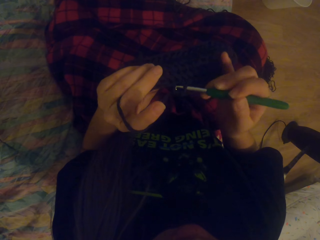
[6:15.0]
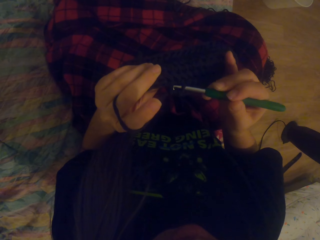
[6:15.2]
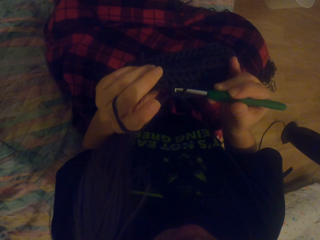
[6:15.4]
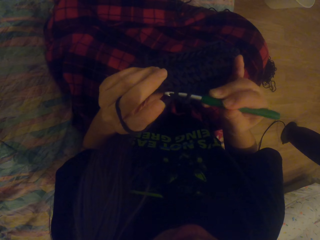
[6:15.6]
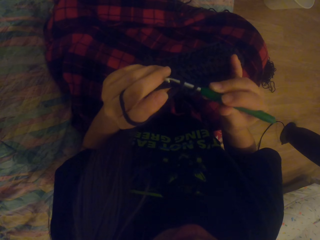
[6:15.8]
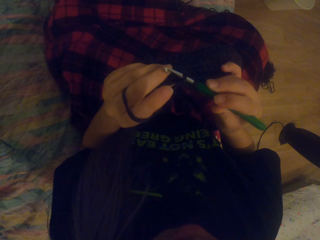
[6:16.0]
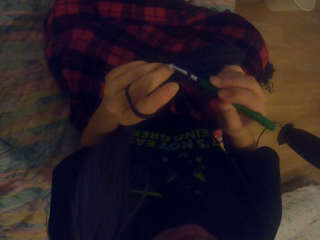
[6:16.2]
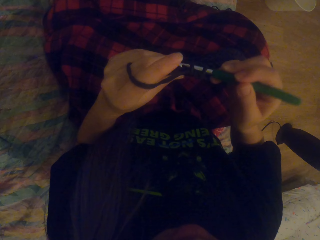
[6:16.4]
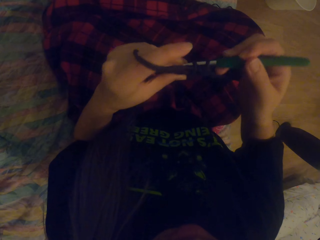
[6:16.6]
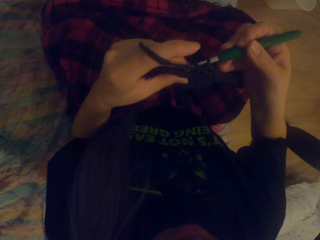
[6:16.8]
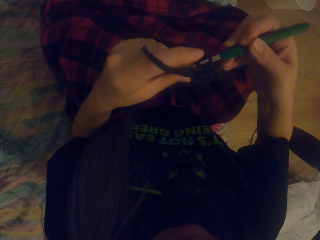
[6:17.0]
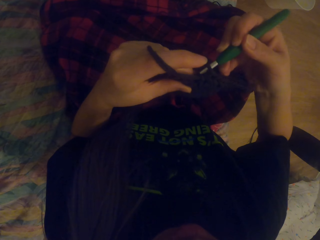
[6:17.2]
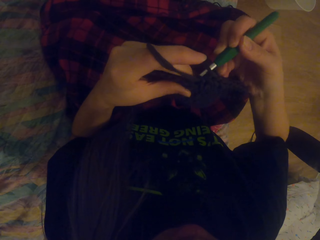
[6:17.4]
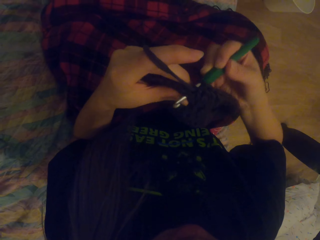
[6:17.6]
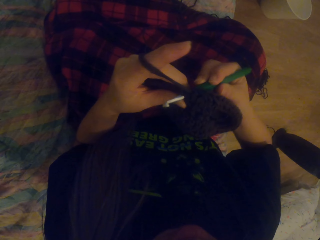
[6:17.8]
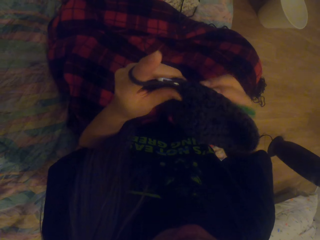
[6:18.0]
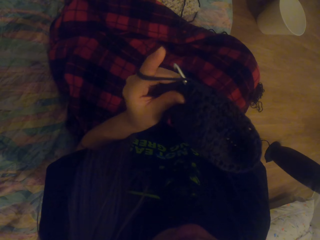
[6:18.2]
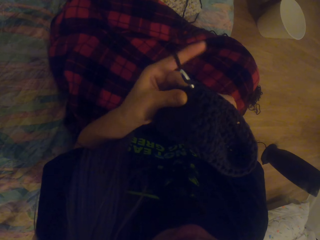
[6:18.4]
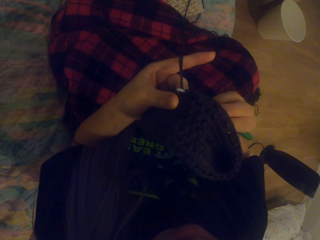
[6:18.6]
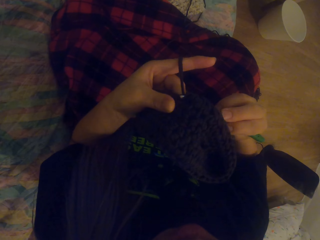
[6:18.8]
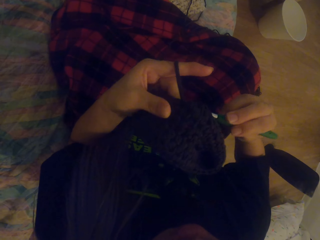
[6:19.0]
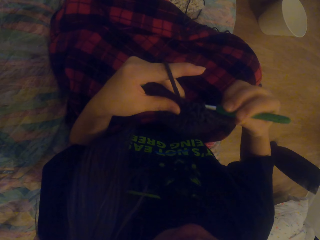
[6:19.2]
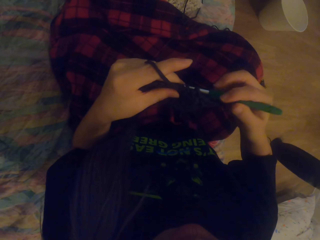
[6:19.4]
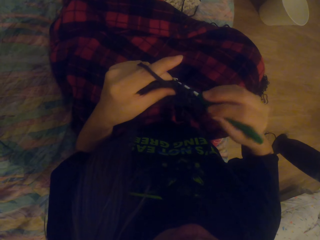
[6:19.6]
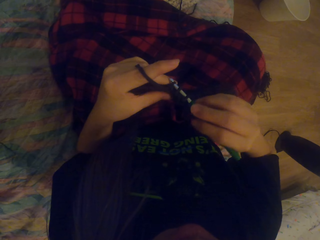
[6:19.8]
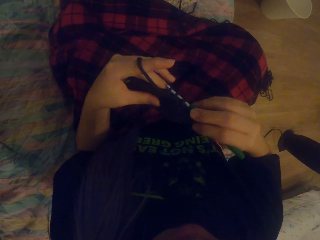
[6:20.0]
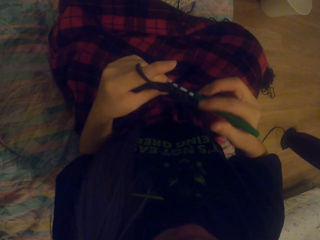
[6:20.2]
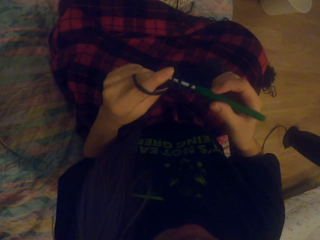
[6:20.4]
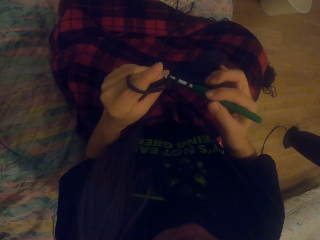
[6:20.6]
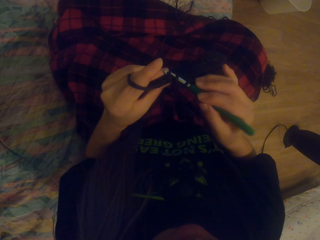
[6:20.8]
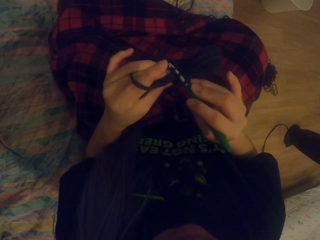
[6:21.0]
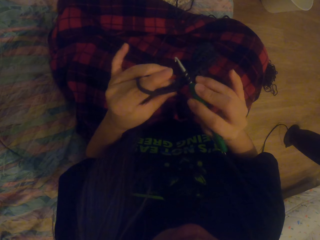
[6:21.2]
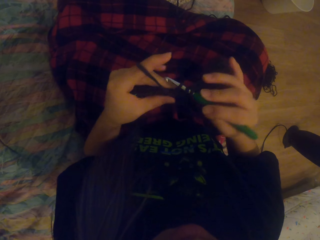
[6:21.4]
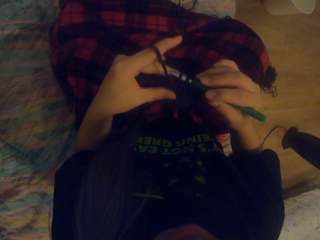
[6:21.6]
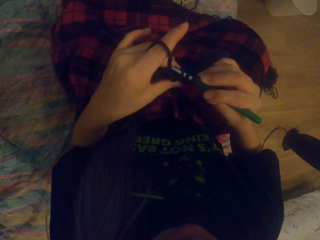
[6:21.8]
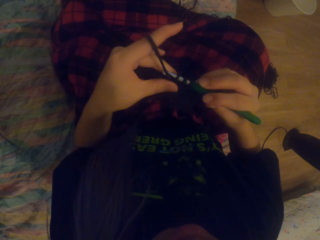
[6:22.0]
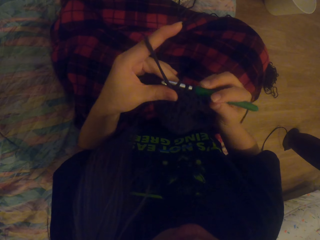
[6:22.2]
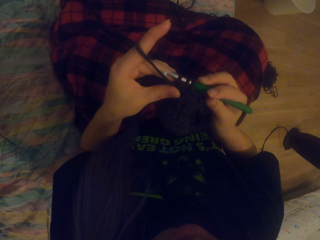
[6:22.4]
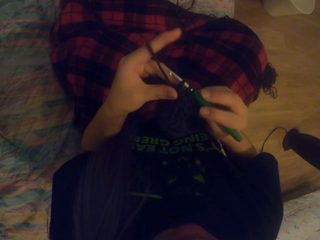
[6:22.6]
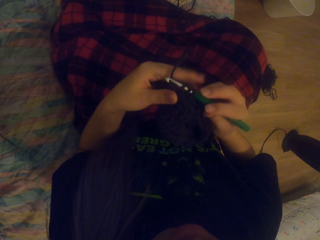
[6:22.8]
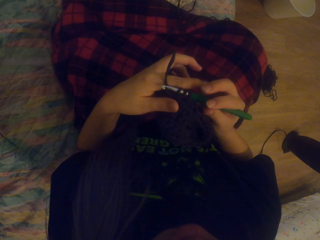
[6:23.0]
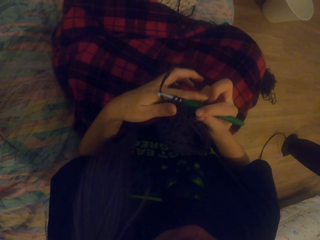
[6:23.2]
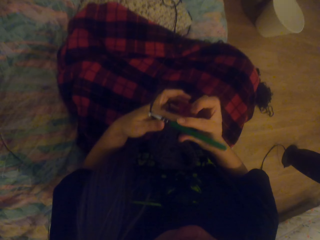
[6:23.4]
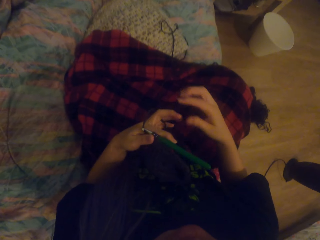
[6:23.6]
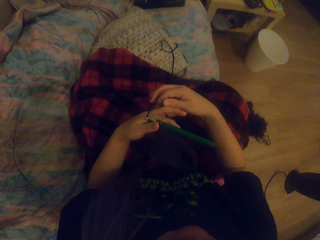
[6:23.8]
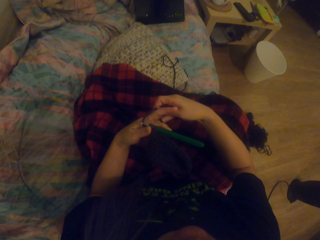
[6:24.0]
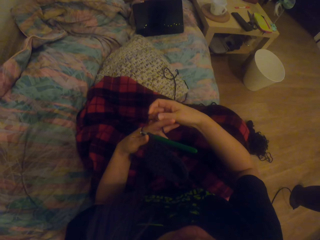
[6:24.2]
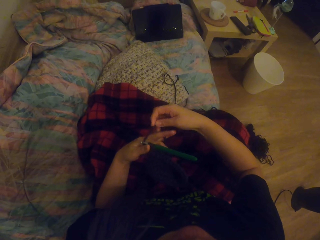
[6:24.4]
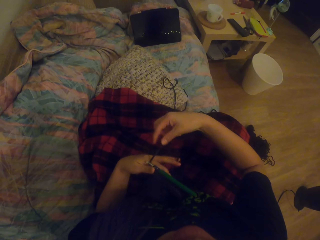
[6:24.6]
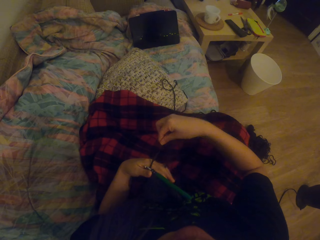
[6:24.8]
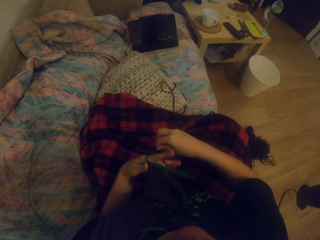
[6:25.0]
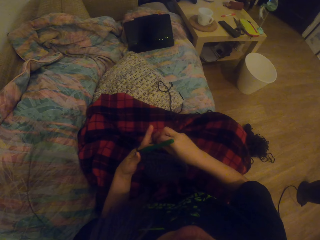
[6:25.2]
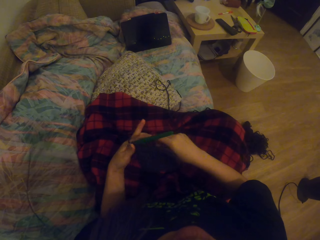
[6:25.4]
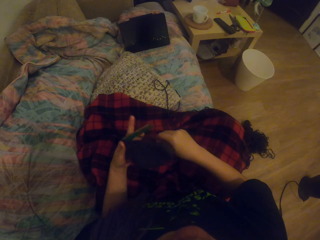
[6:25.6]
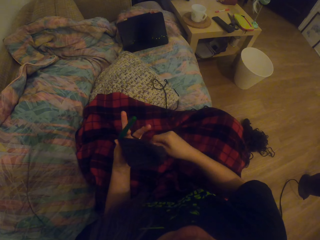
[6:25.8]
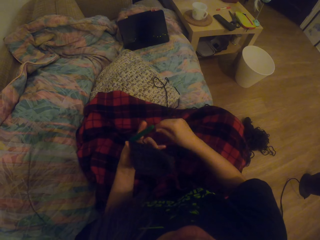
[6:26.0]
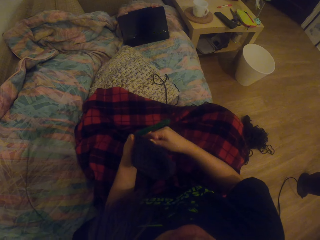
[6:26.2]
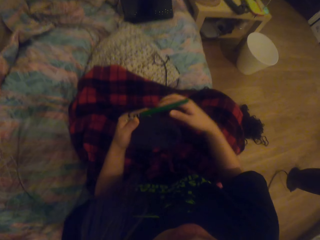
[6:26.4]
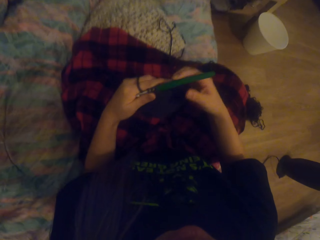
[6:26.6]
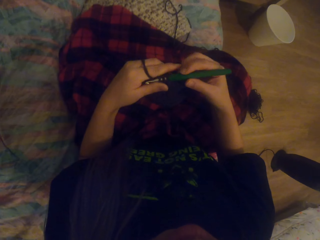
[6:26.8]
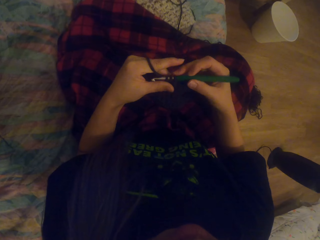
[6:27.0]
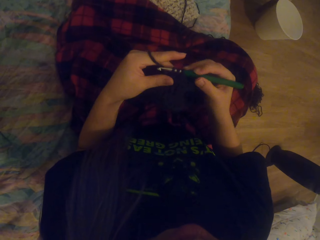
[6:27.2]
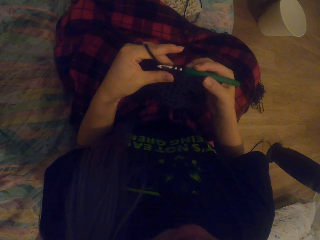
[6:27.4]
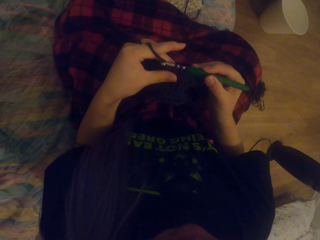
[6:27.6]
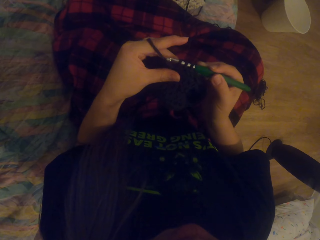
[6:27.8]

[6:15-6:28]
The camera wearer crochets using a yarn and a crochet hook. She wraps the yarn around her fingers.

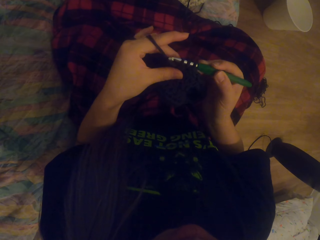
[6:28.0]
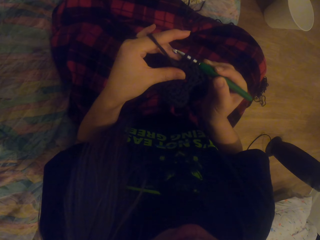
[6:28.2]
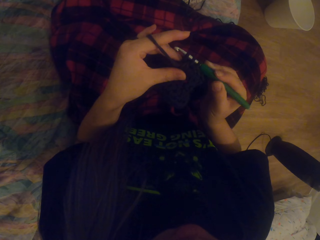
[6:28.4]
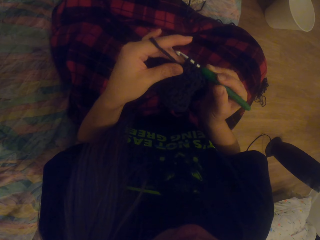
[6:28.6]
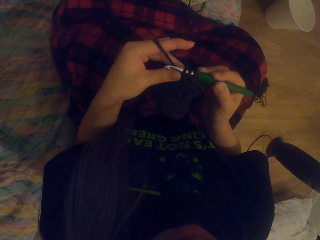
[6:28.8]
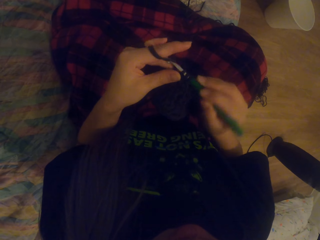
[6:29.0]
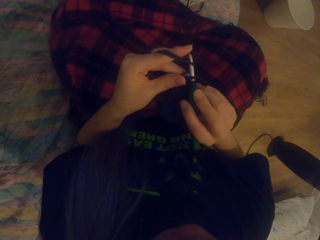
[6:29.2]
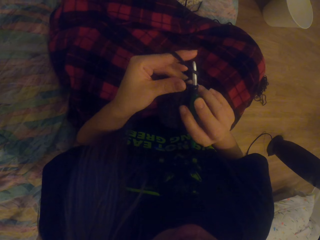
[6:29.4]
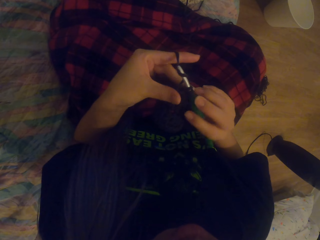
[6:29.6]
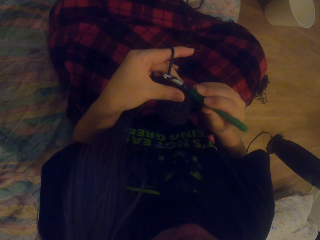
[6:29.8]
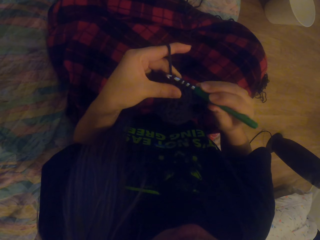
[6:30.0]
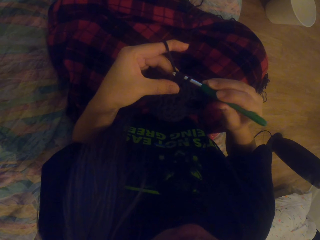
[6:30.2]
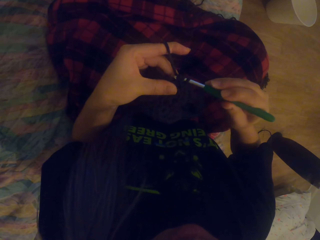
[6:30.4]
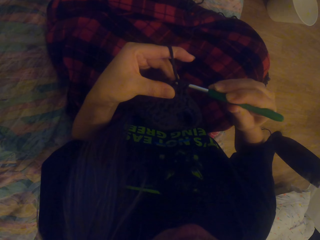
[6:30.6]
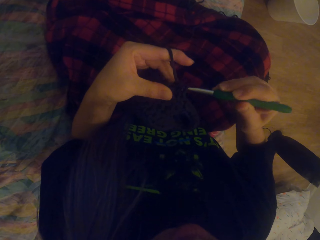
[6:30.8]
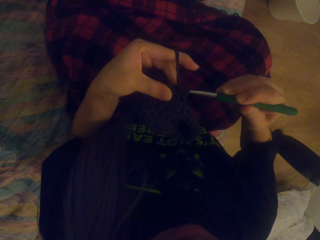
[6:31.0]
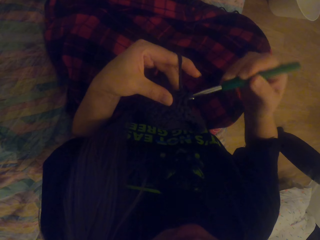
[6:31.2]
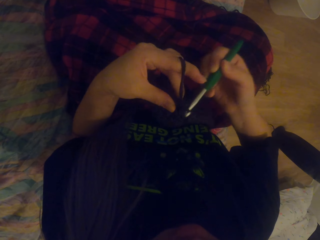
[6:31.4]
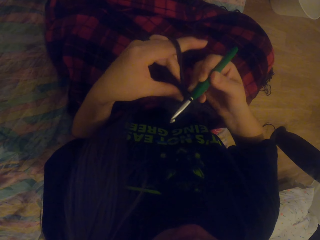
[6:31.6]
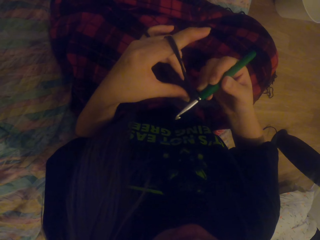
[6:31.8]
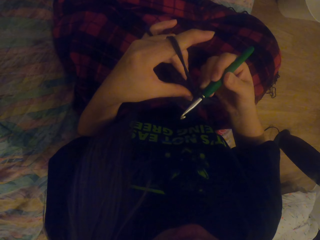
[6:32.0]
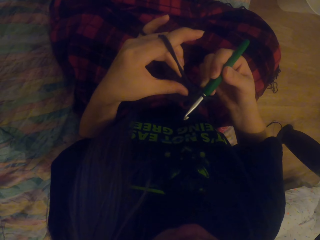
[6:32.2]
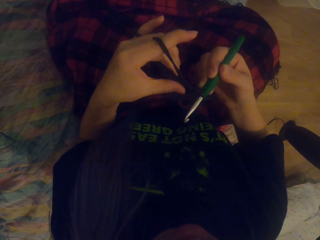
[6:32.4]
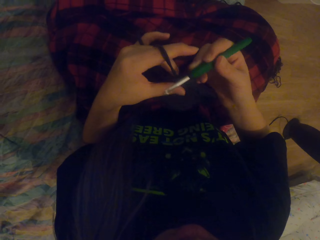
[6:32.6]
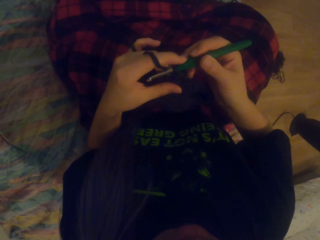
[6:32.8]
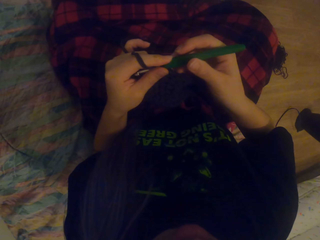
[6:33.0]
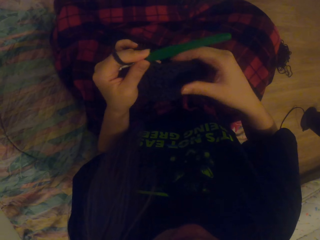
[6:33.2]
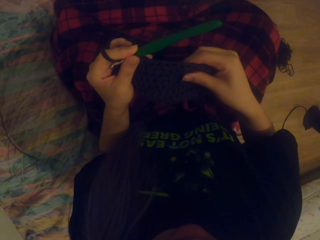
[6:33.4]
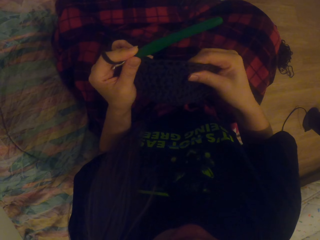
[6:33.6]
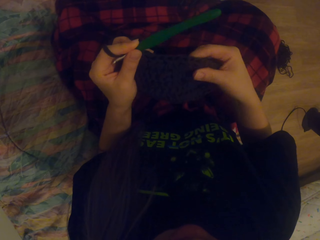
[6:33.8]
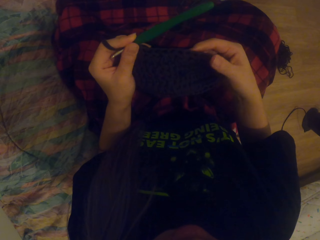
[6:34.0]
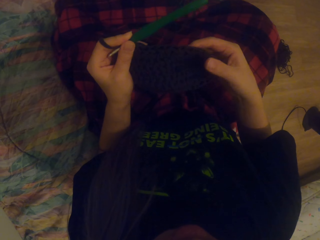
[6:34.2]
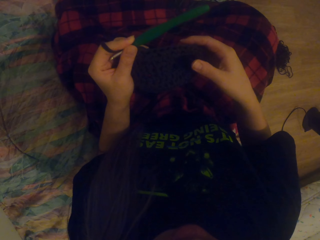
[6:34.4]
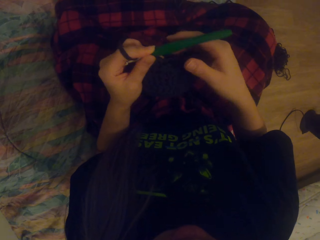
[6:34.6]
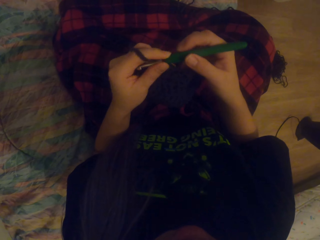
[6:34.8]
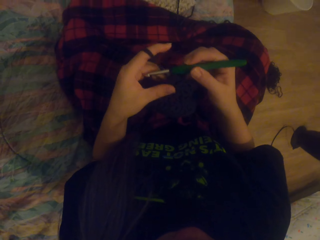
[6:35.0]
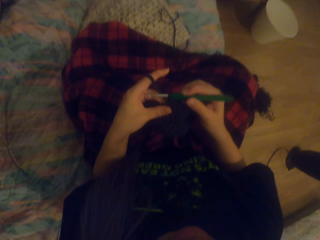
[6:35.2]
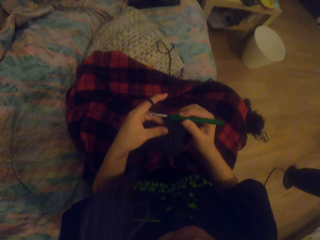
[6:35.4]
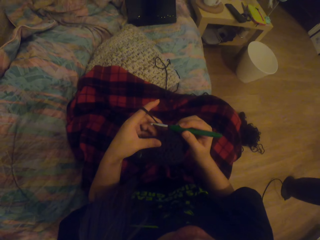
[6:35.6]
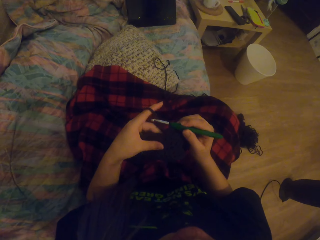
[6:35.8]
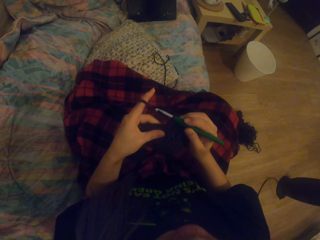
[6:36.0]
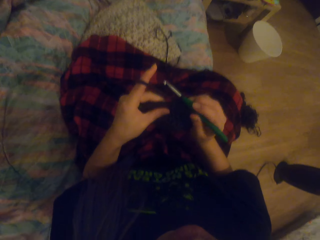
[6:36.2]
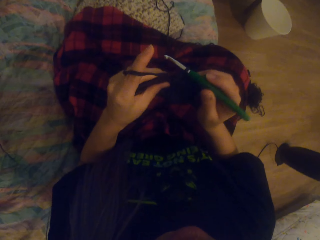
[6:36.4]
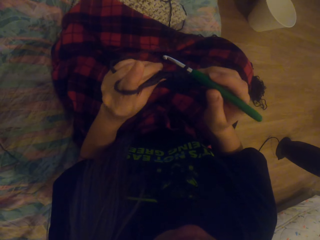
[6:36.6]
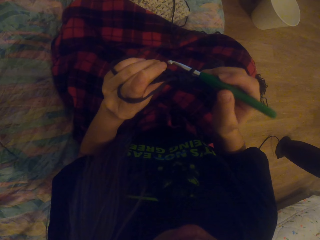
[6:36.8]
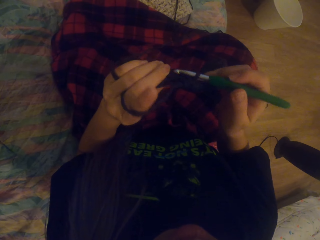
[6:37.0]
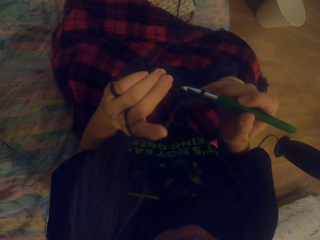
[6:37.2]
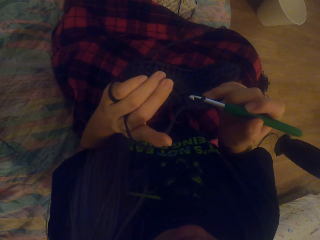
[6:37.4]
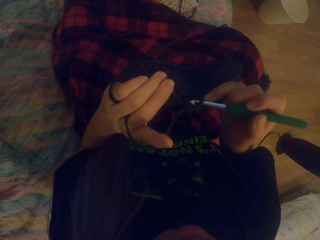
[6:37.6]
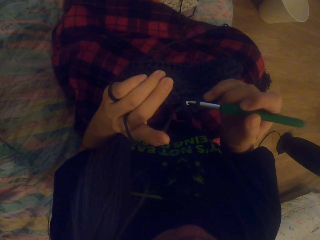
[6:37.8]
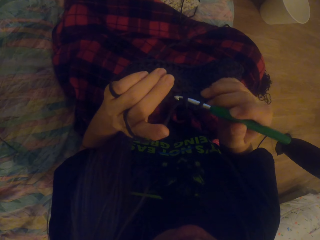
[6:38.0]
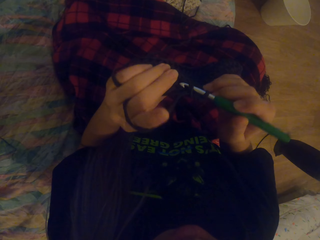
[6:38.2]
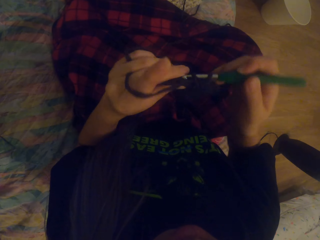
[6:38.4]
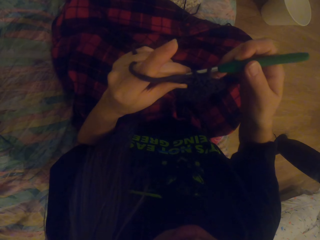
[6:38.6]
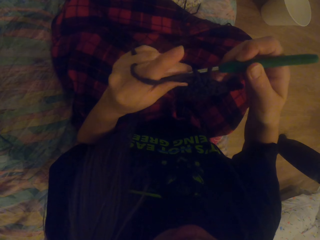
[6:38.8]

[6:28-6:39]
The camera wearer crochets using a yarn and a crochet hook. They stretch the crochet. They crochet using the yarn and the crochet hook.
